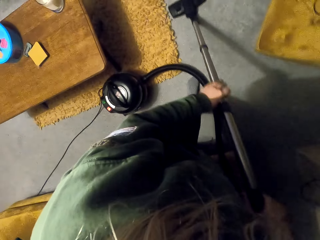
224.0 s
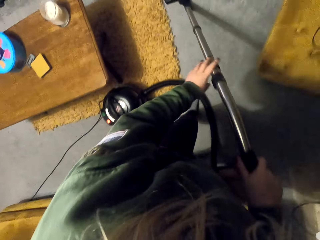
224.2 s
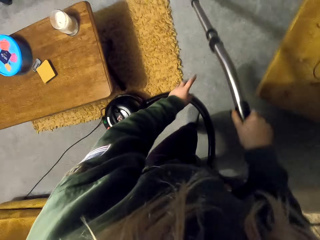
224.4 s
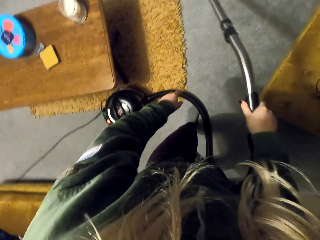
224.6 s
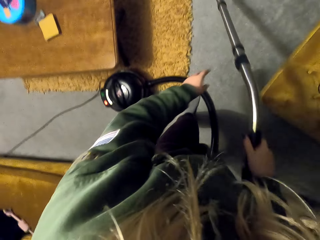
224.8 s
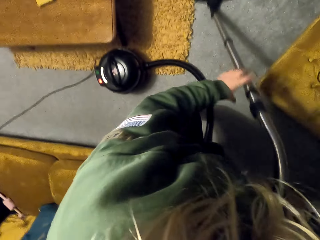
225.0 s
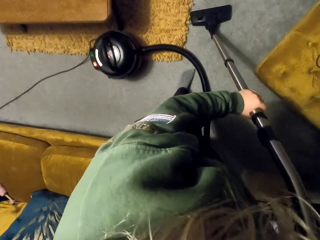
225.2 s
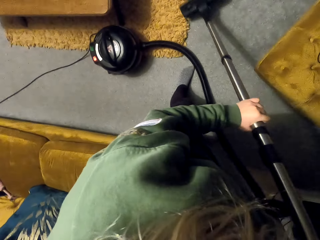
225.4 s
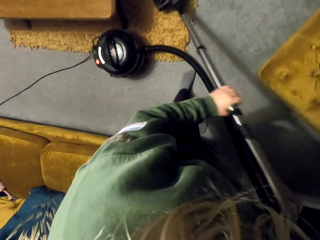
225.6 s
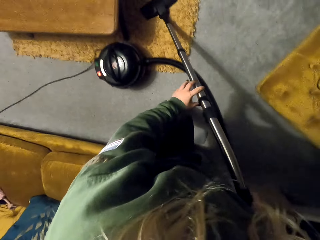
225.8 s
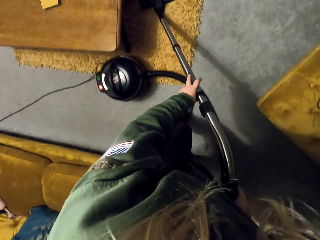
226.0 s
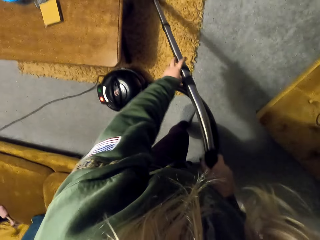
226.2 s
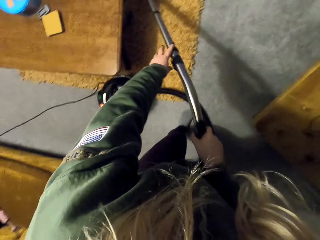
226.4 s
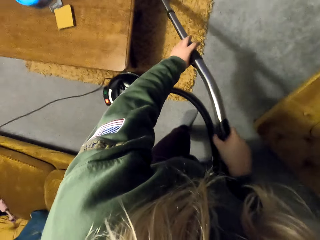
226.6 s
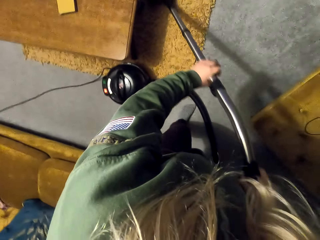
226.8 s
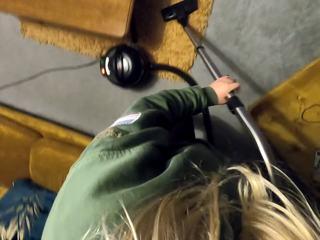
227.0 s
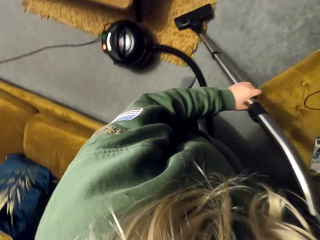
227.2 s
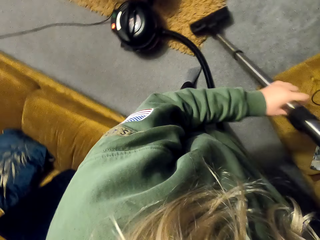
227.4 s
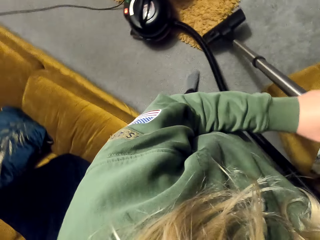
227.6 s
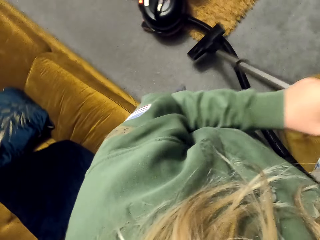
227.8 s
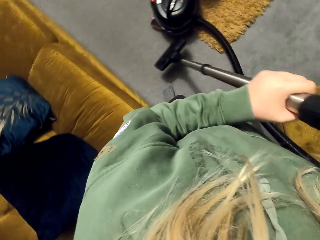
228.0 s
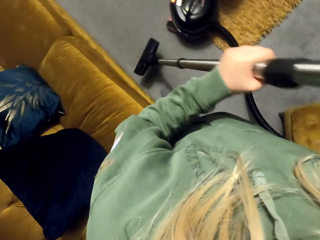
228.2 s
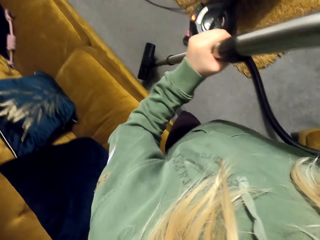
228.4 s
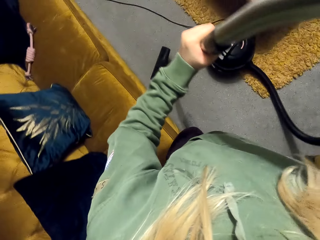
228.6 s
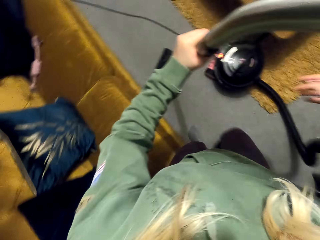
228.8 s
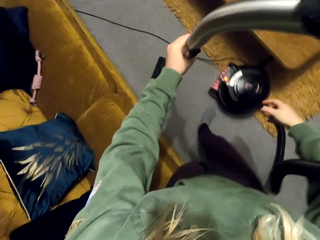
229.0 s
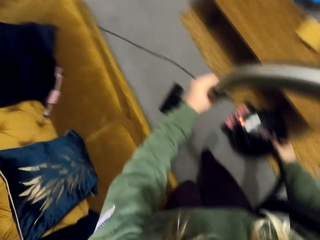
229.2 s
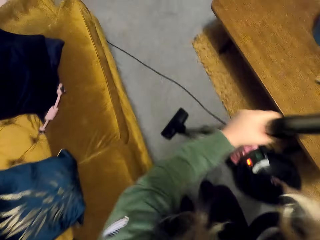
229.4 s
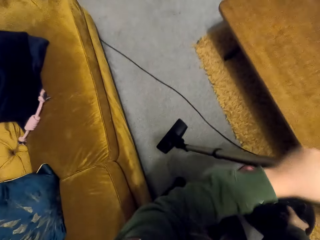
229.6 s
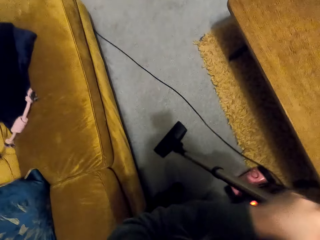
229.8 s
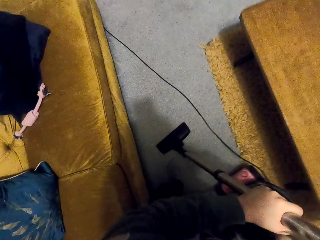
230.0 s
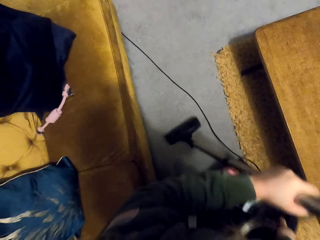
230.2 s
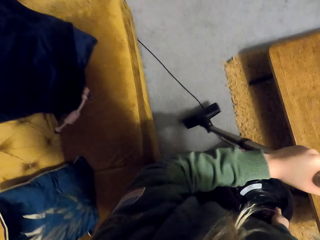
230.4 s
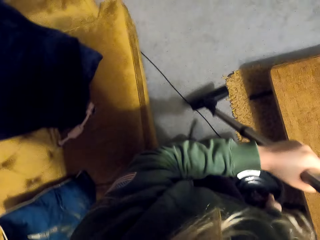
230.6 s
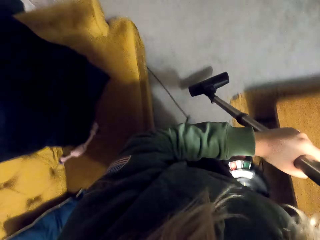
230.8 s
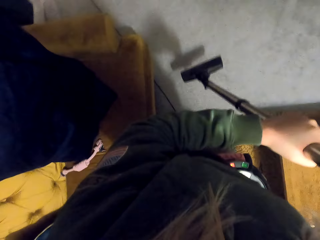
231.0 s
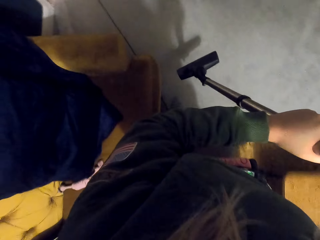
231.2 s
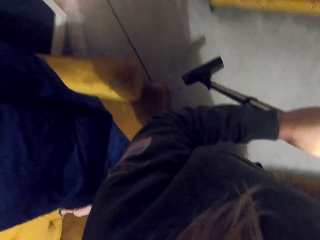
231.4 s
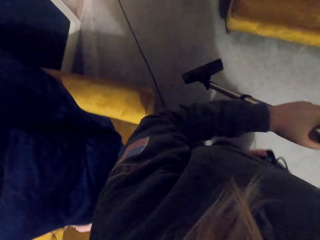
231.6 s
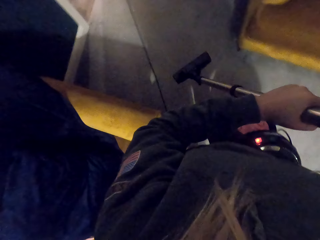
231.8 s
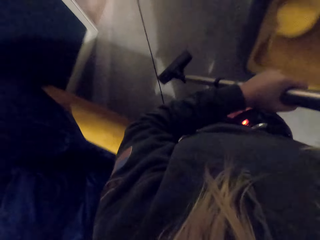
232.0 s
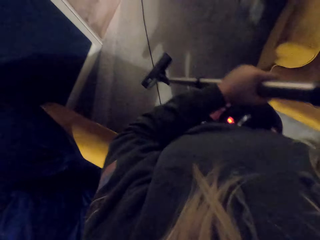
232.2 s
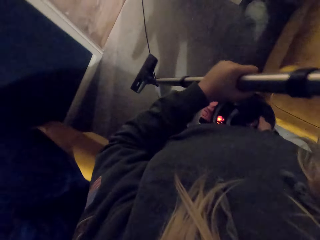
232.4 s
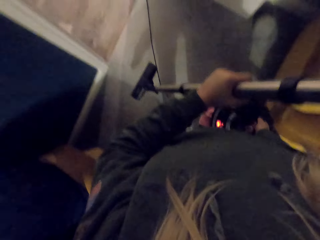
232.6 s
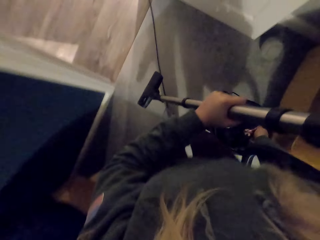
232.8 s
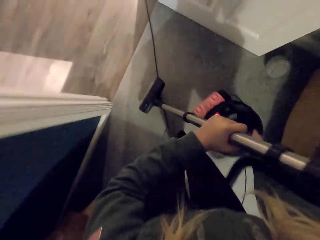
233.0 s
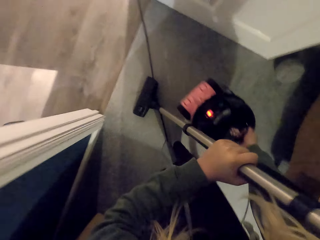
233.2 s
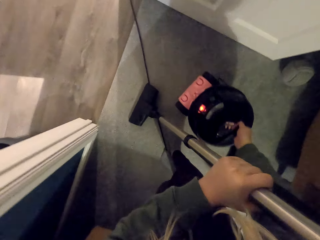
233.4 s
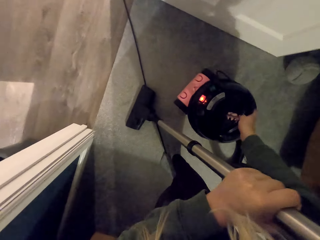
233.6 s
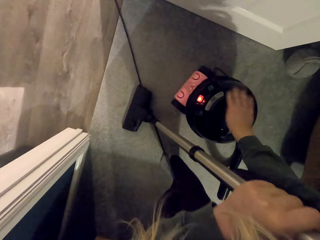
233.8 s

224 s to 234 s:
The camera wearer cleans the house with the vacuum cleaner. They lift up the vacuum cleaner, walk across the room, and carry the vacuum cleaner.

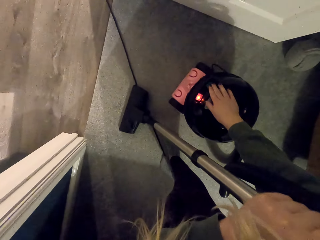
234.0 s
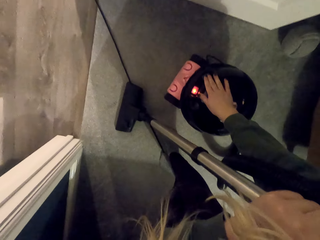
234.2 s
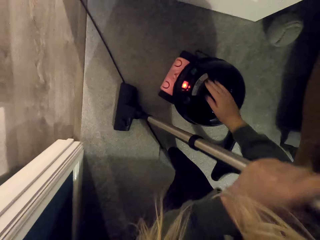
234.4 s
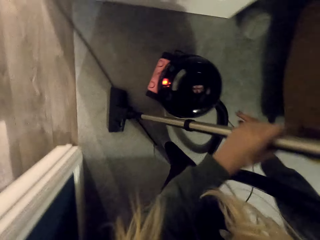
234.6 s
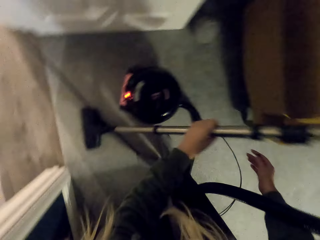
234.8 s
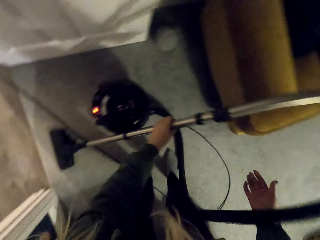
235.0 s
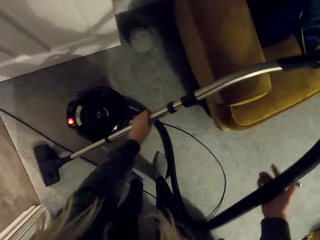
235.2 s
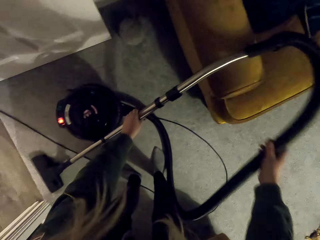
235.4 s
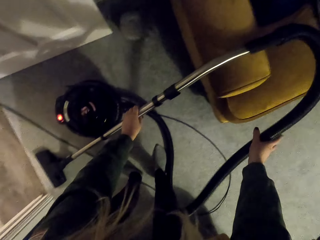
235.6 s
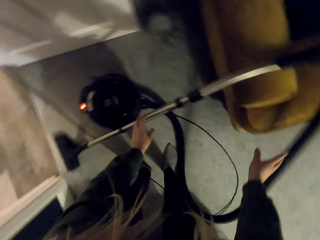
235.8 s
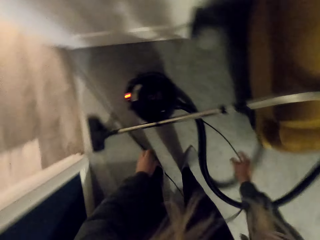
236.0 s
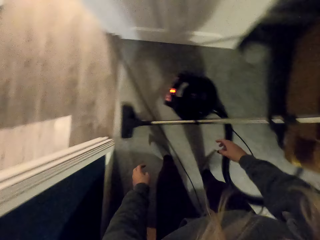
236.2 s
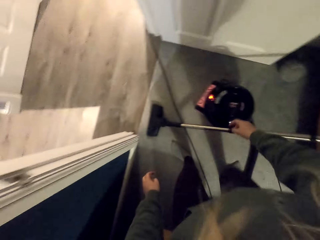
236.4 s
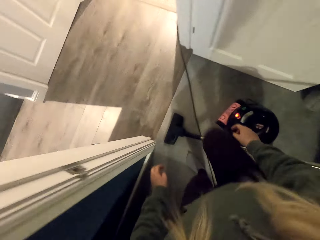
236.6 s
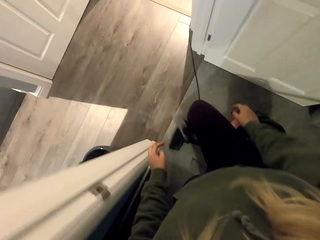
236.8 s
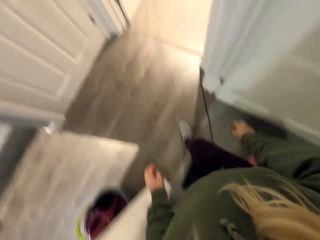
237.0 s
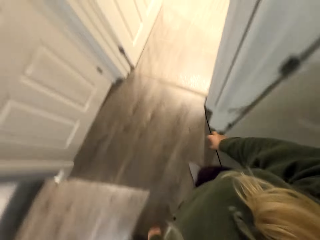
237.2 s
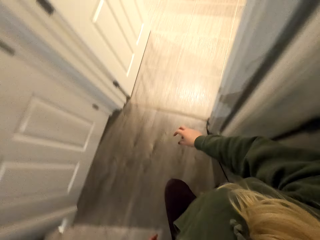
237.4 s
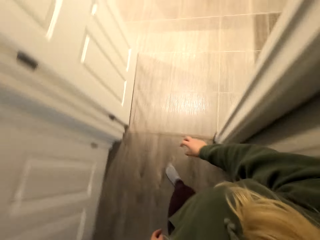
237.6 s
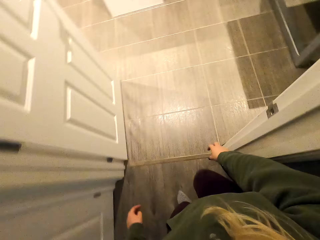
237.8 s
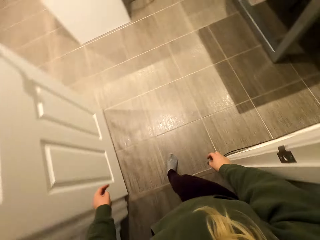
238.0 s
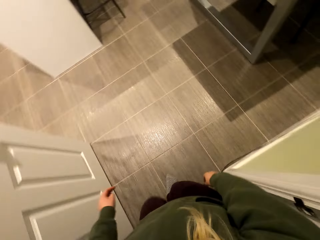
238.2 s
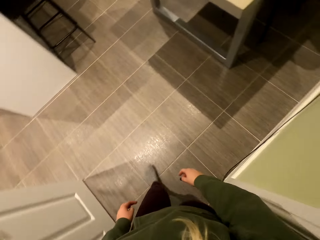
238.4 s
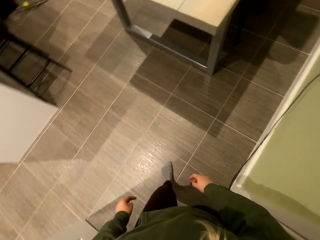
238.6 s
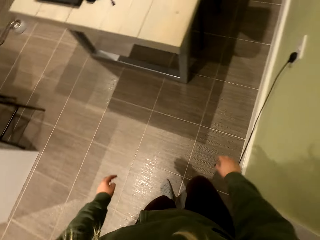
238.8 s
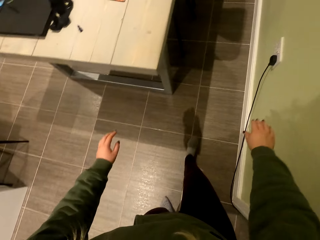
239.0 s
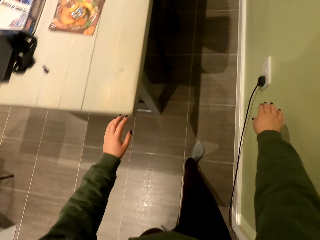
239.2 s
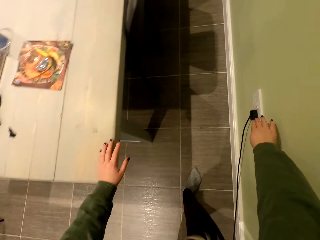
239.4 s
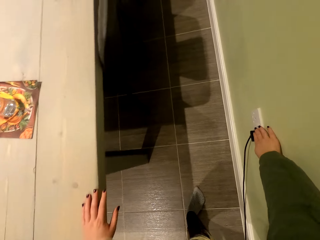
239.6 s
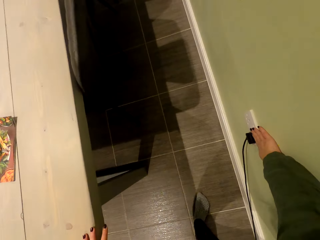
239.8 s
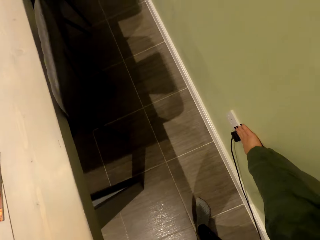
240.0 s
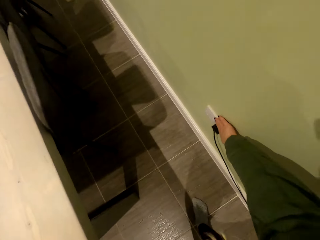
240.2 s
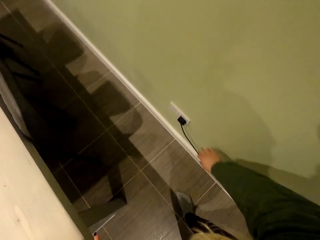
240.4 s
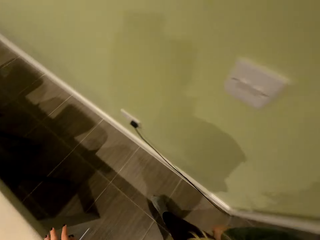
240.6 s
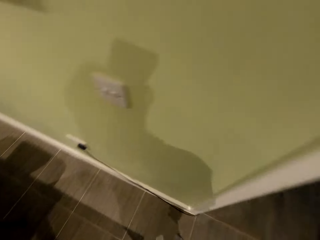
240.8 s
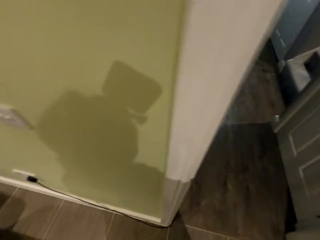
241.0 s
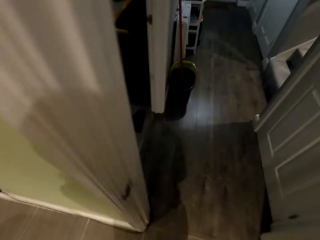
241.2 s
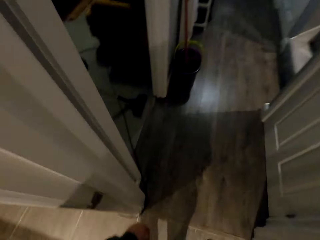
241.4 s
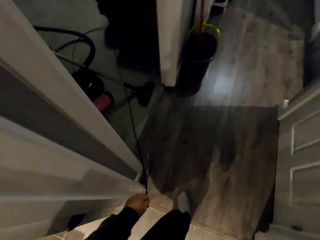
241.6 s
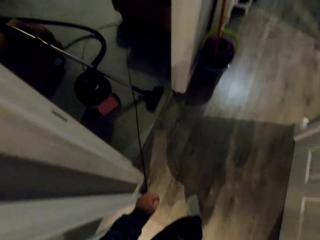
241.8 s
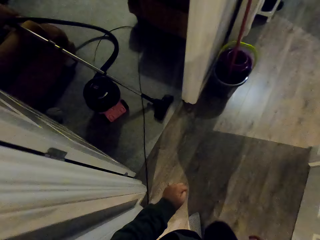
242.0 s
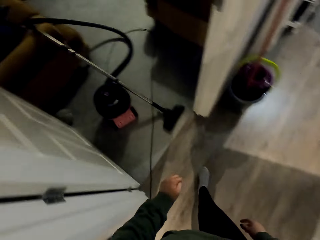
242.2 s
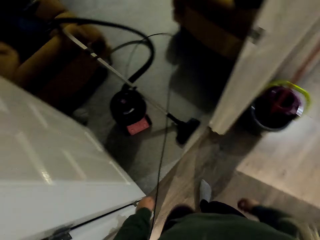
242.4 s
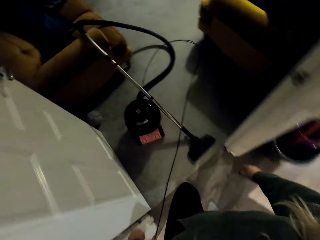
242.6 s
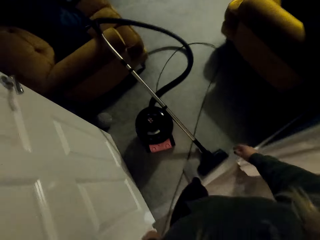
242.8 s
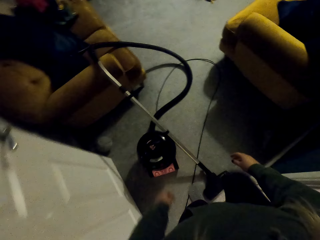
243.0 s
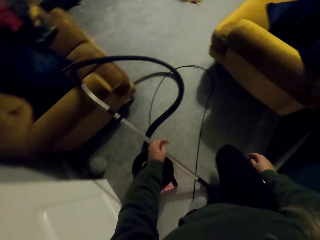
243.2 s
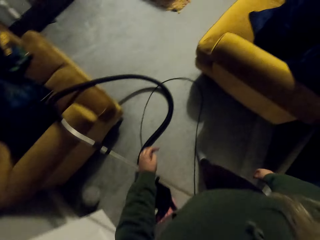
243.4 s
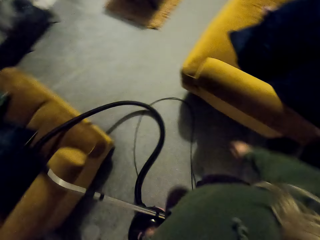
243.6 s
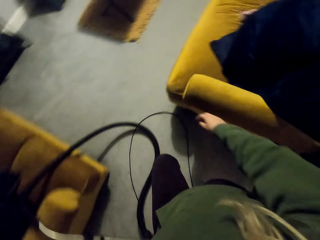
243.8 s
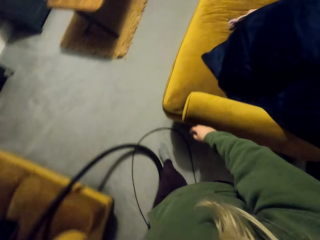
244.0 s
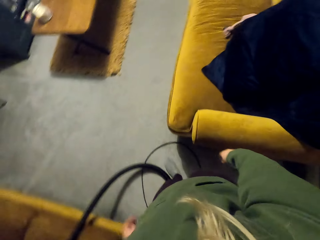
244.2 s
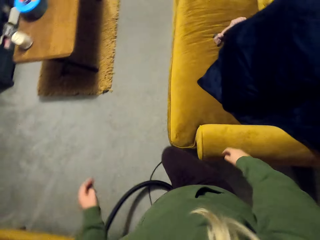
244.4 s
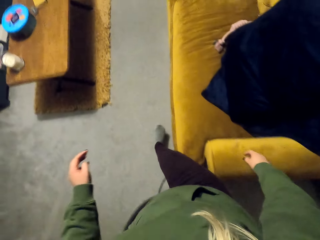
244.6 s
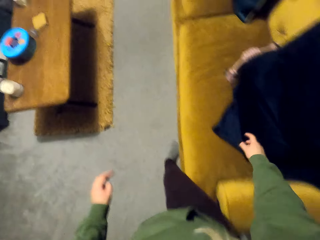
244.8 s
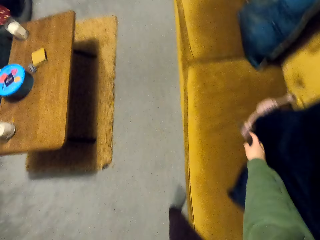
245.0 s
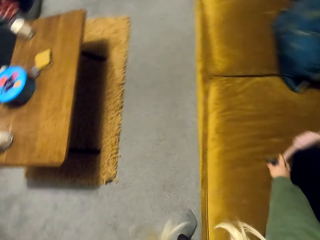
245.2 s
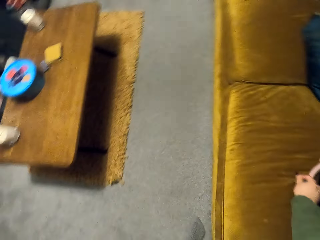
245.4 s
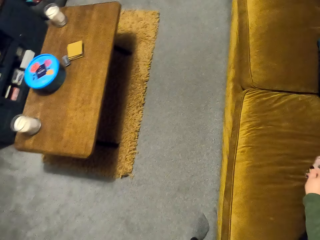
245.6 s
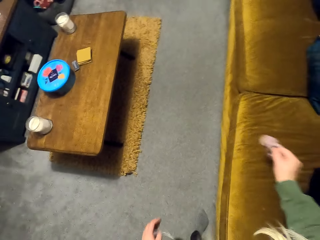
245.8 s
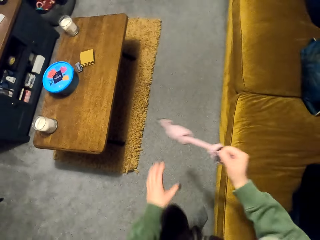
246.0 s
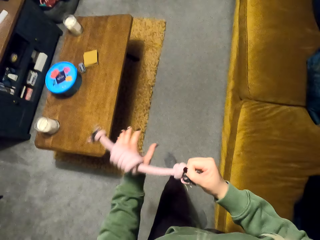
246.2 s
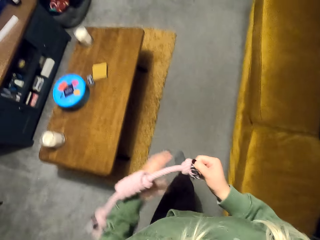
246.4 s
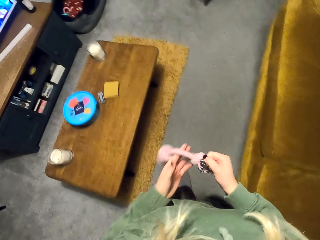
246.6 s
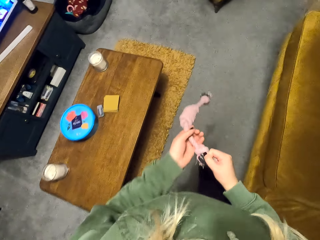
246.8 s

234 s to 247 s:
The camera wearer closes the vacuum cleaner. They walk across the house, turn off the socket, walk across the house, and pick up the rope from the couch.
